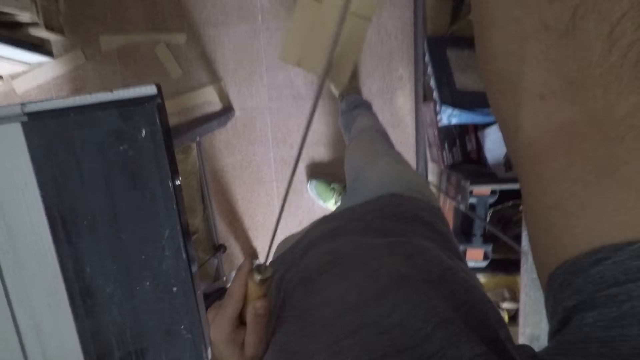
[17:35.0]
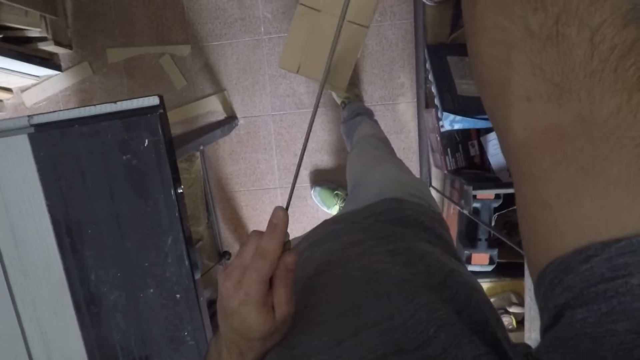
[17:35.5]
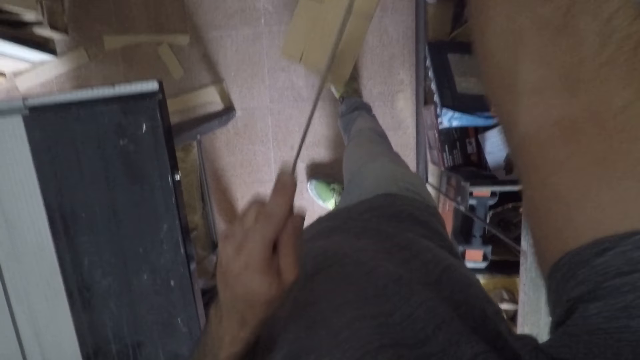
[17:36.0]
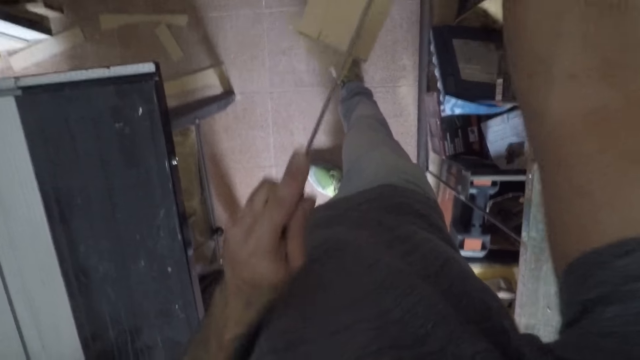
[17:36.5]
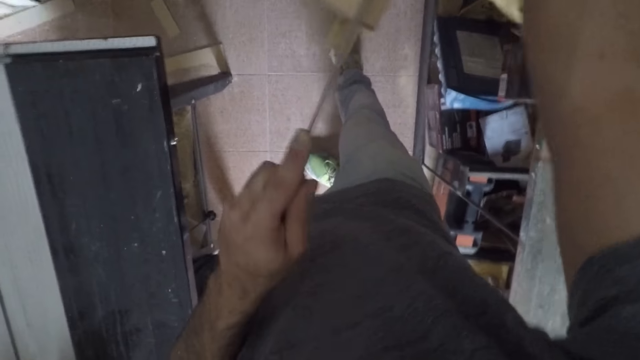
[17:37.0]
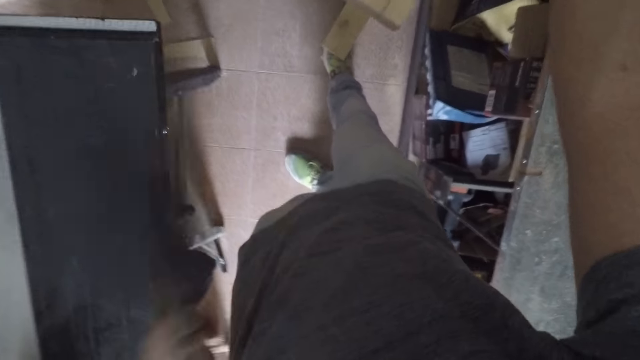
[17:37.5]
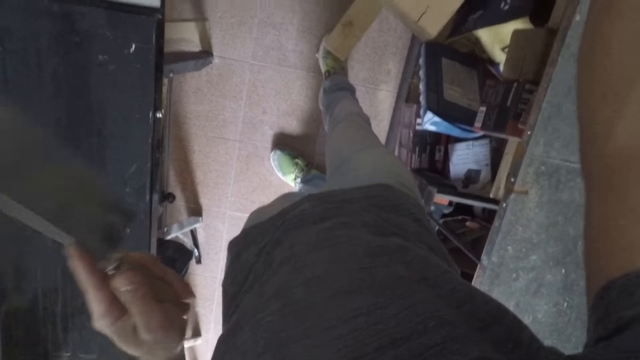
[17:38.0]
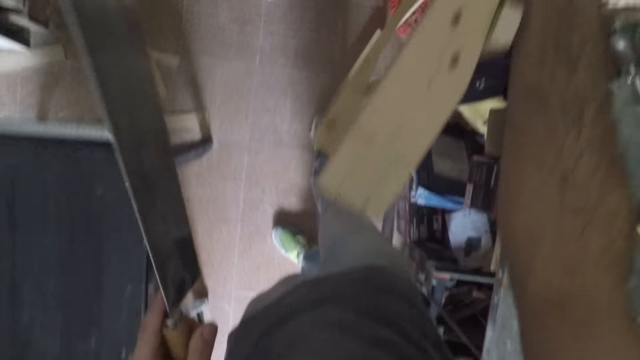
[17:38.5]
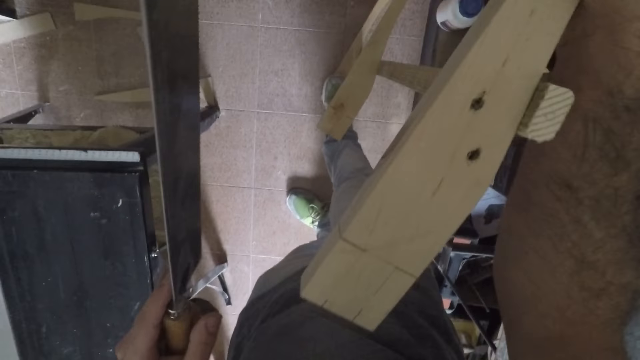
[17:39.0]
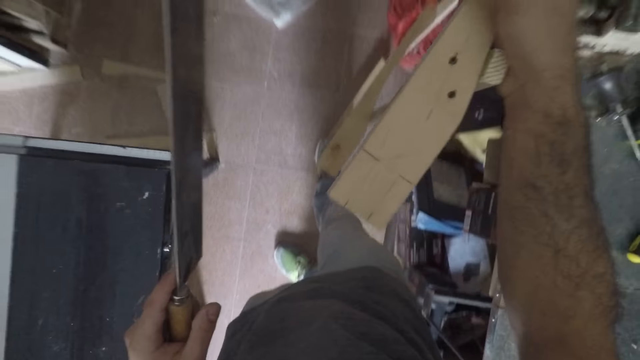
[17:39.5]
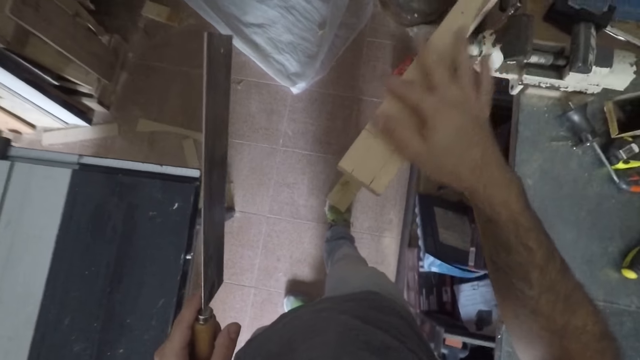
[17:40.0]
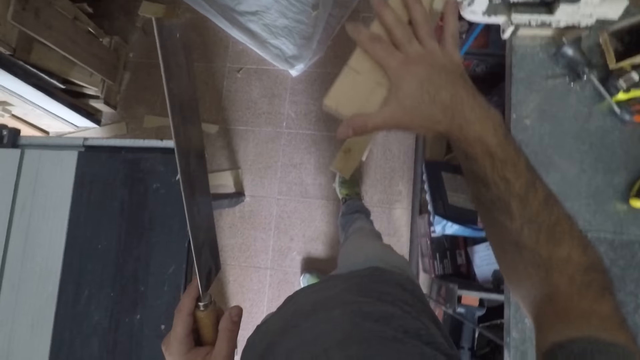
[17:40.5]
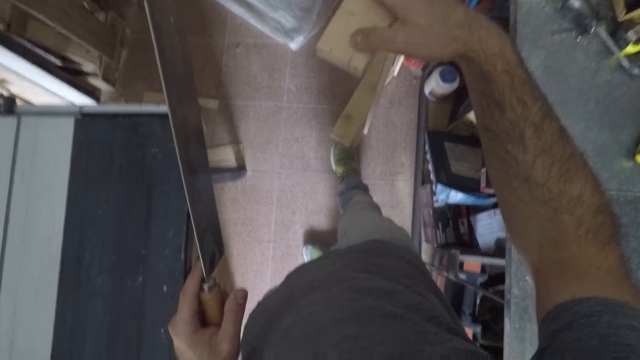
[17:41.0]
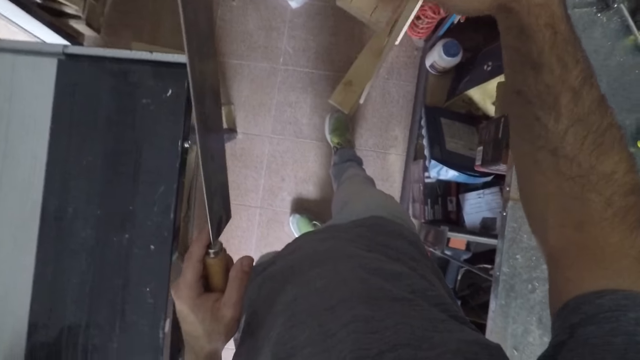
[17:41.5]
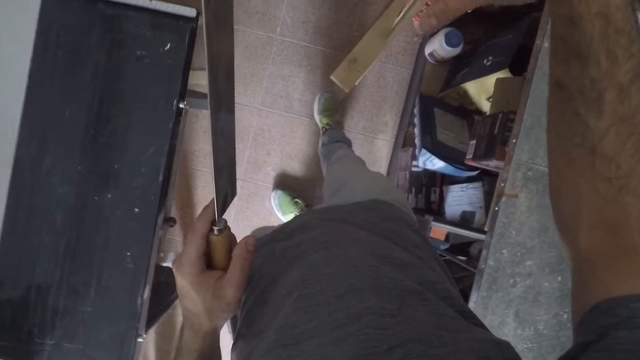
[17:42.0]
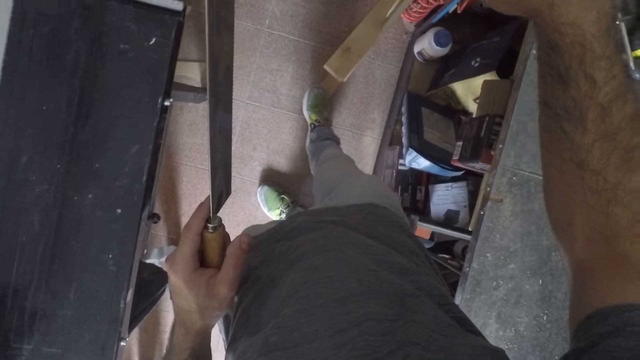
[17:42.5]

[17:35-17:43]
The camera wearer removes the hand saw from the furniture. He rubs his right hand over the surface of the furniture.
